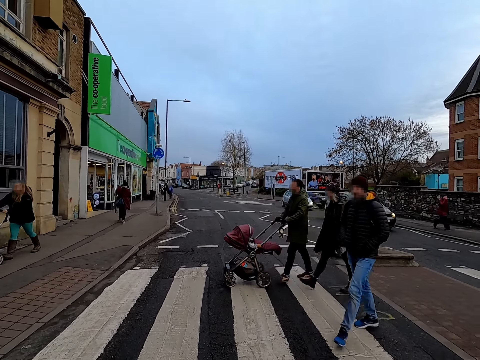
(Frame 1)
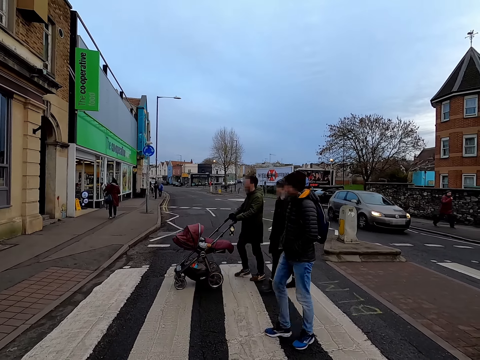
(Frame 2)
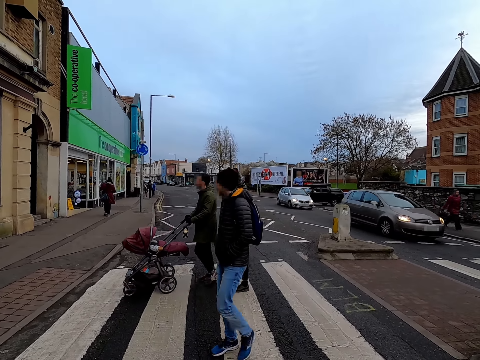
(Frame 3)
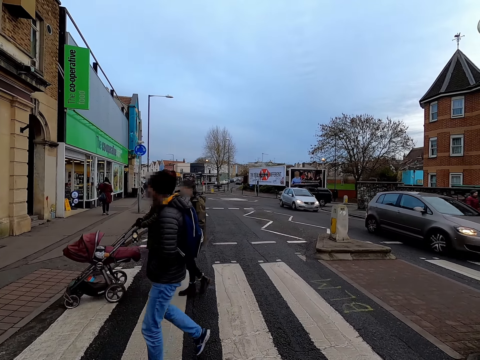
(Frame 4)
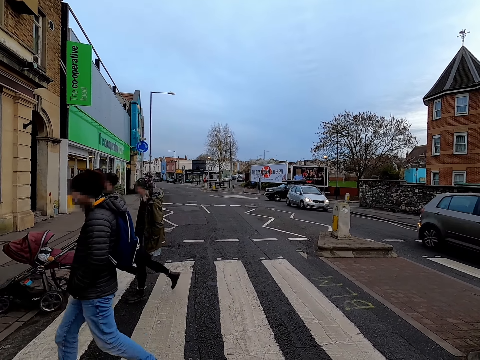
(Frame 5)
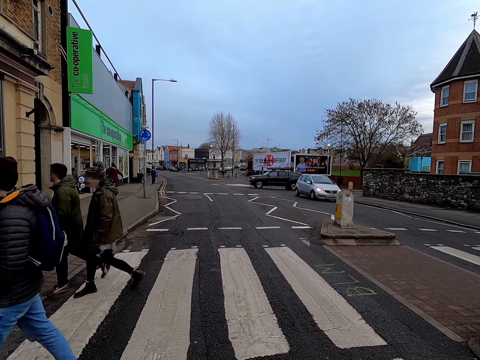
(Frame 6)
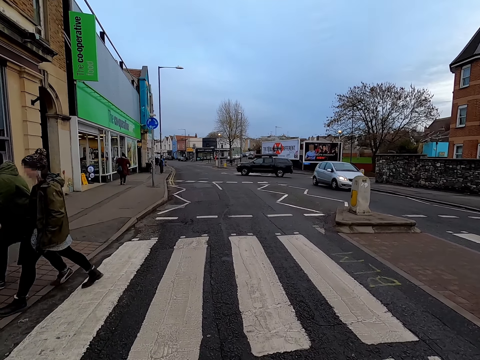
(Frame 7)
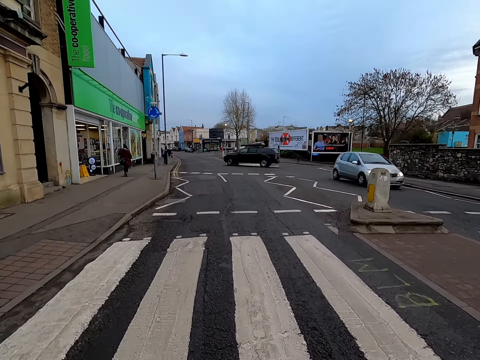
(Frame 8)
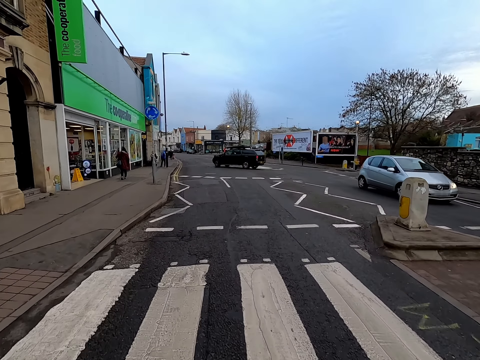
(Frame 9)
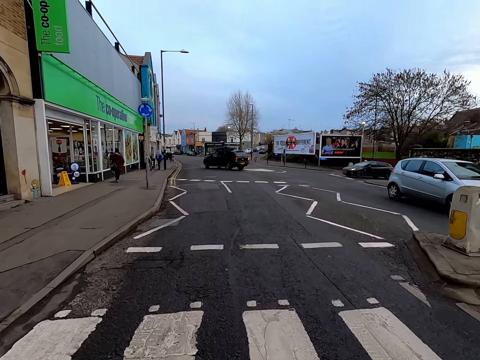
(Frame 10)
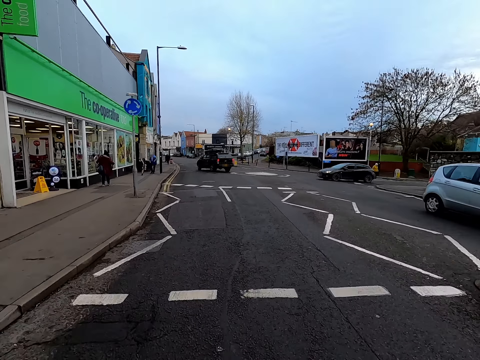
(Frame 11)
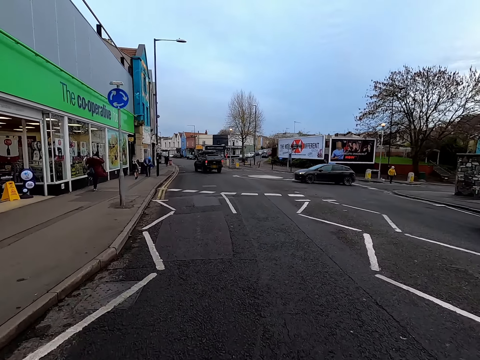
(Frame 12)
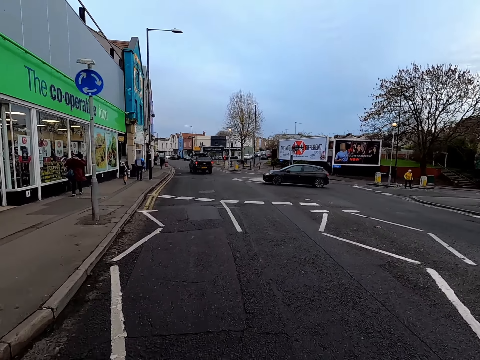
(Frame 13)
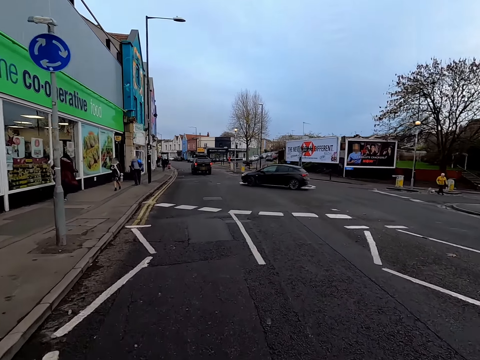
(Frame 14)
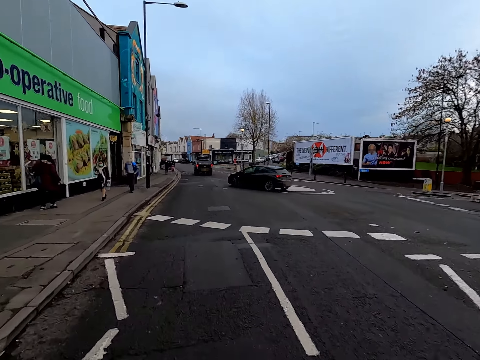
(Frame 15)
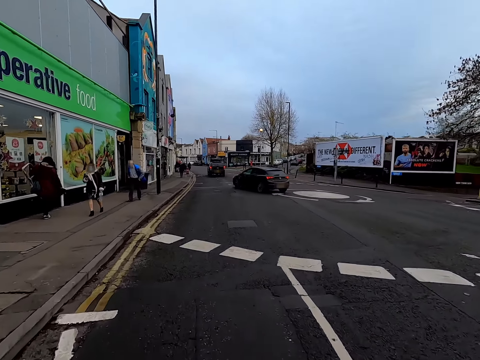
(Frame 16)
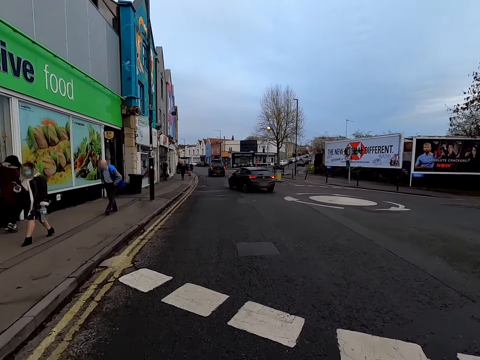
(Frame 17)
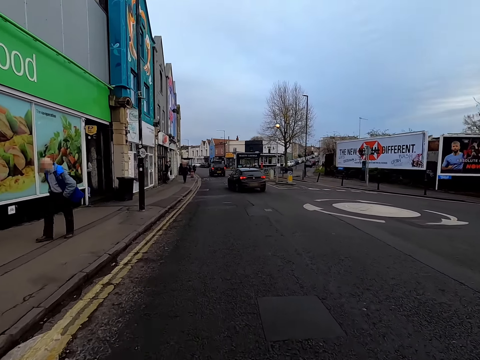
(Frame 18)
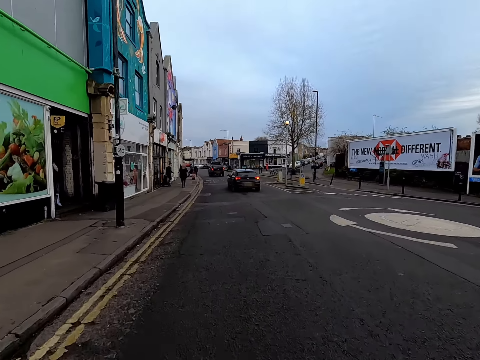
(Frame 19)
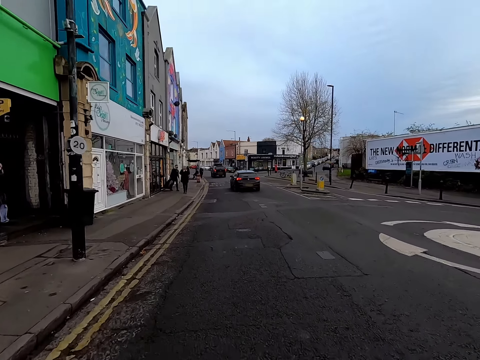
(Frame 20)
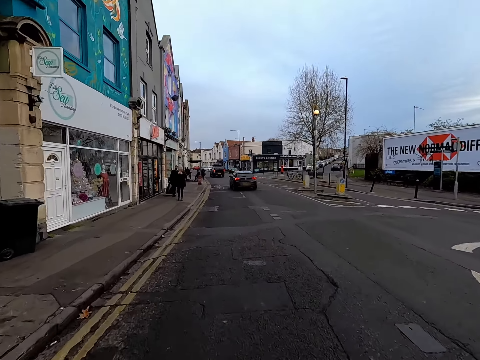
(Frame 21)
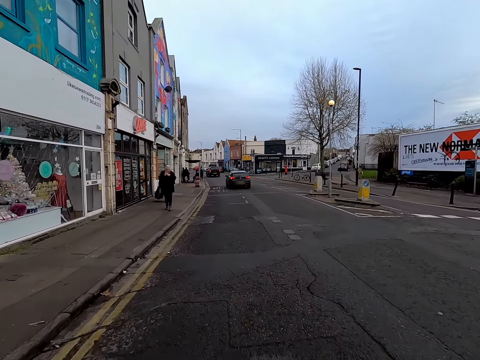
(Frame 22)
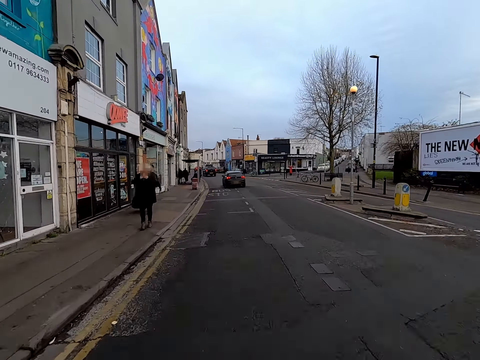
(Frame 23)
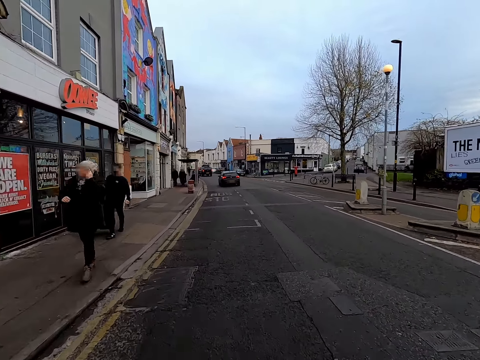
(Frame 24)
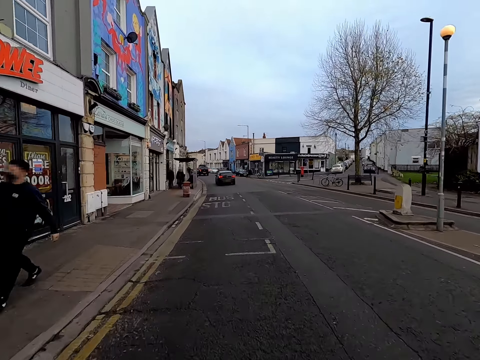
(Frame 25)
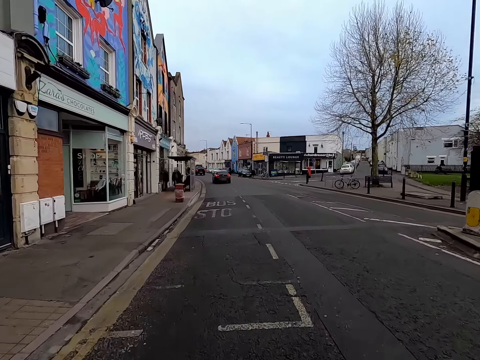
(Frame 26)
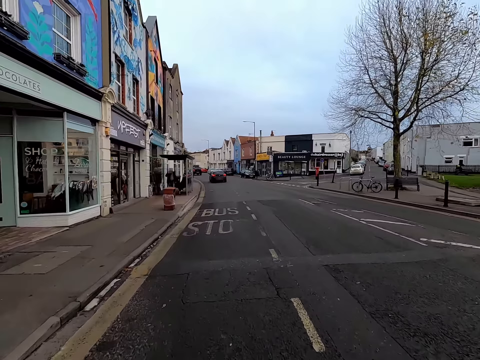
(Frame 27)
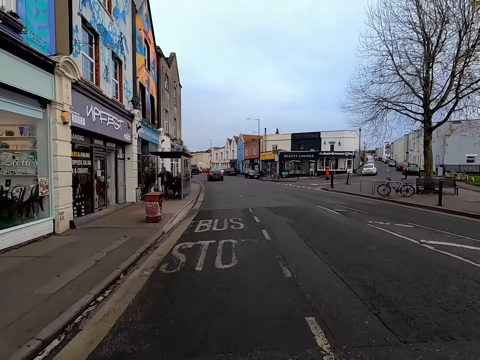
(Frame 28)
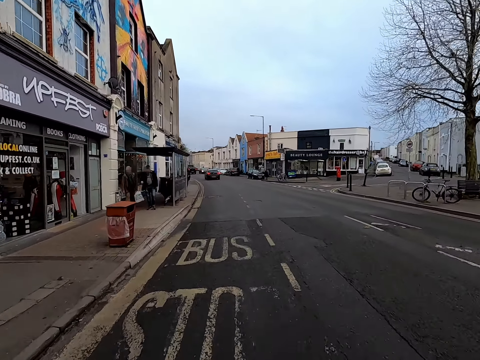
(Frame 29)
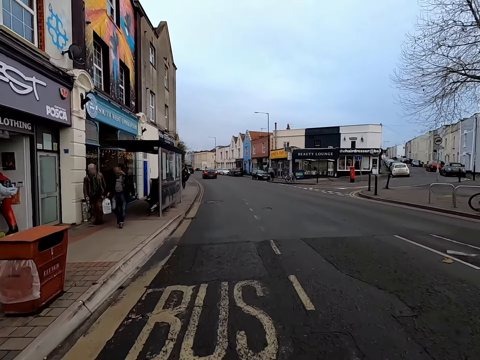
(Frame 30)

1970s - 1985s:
A woman pushes a baby stroller past the camera wearer. The camera wearer rides the bicycle. They cycle past people.

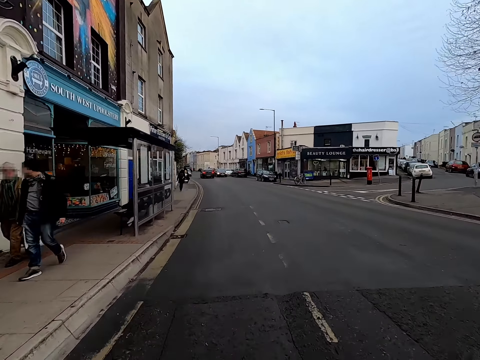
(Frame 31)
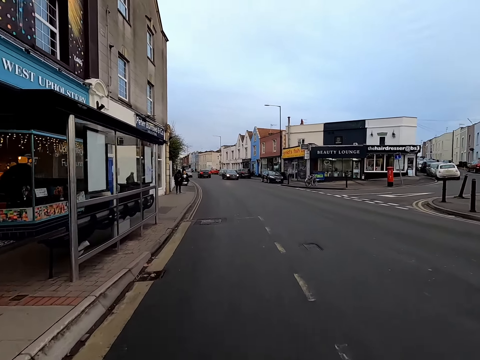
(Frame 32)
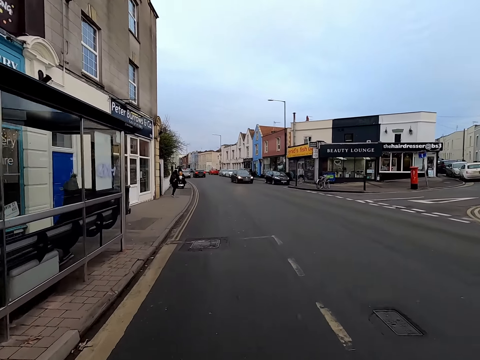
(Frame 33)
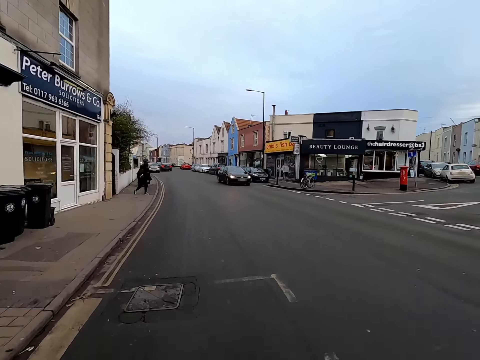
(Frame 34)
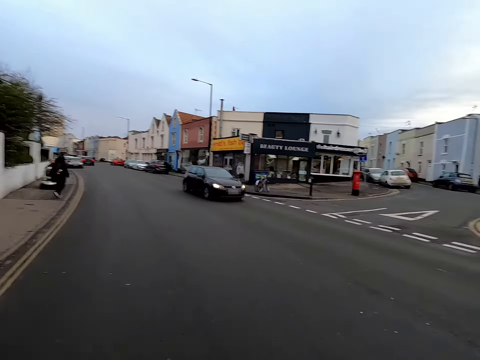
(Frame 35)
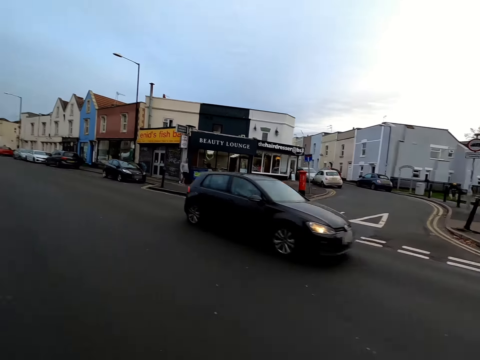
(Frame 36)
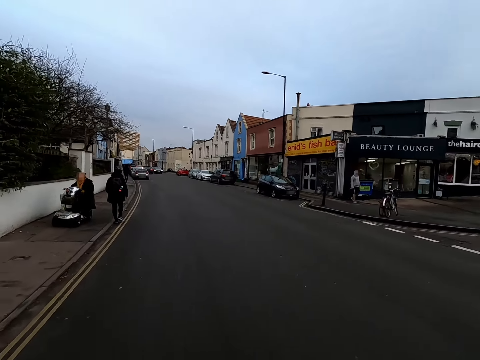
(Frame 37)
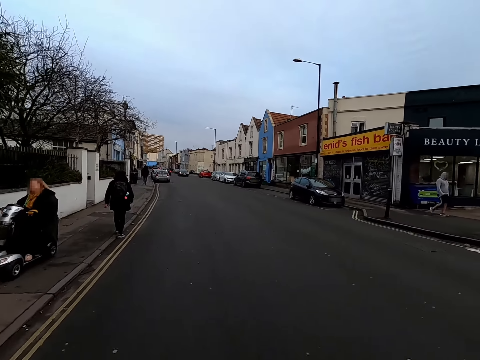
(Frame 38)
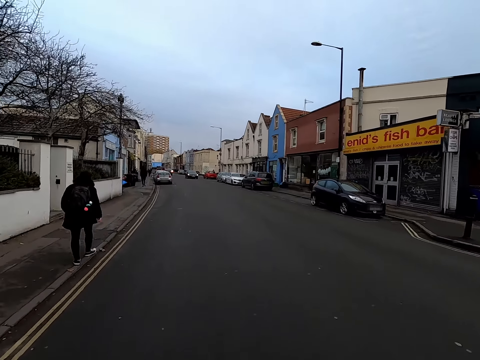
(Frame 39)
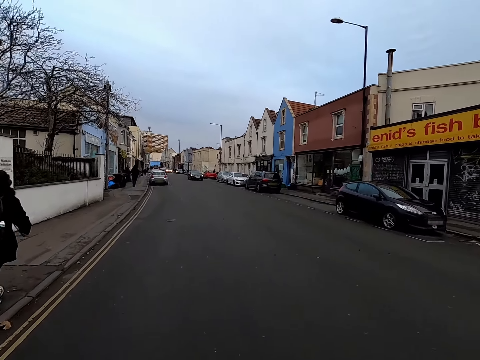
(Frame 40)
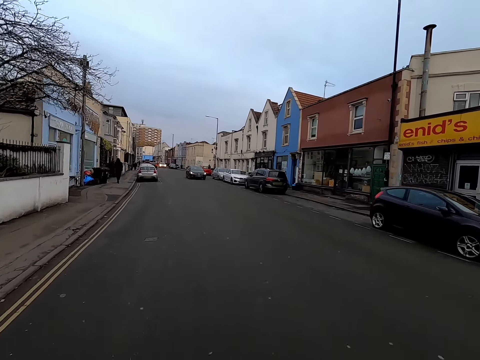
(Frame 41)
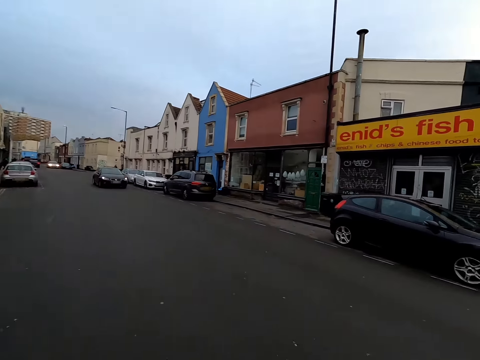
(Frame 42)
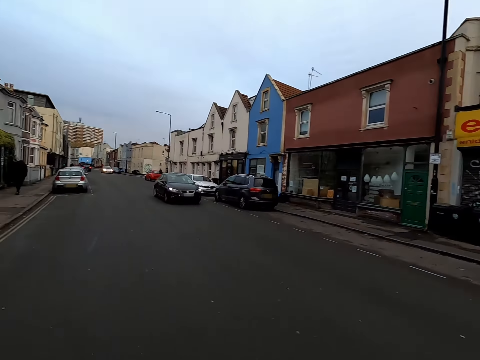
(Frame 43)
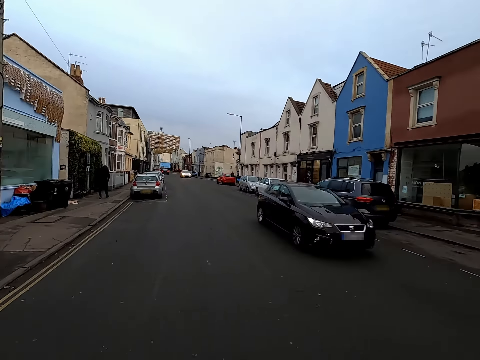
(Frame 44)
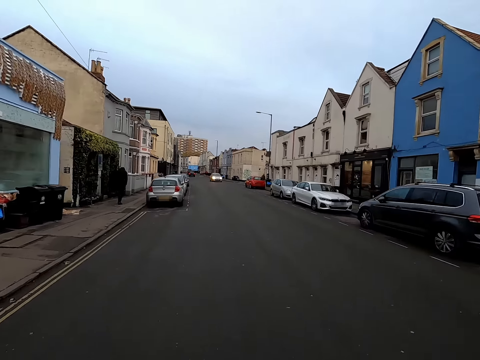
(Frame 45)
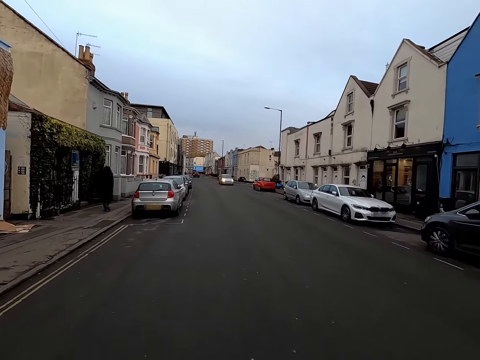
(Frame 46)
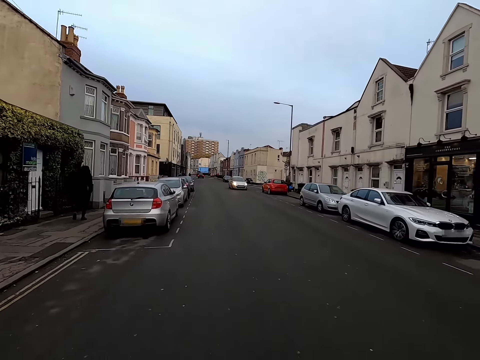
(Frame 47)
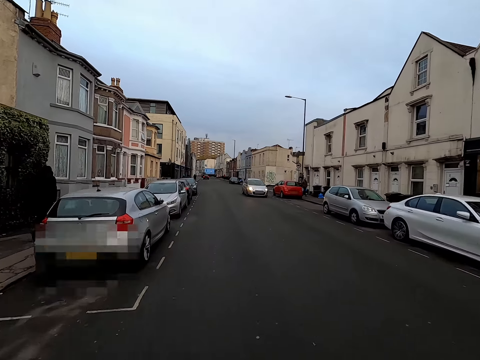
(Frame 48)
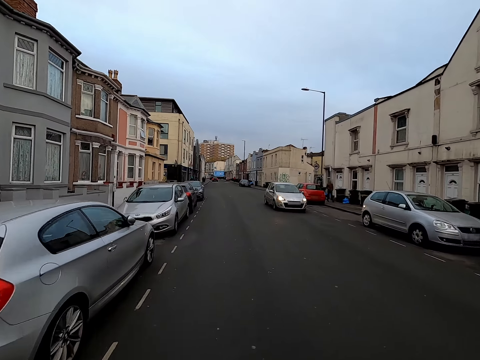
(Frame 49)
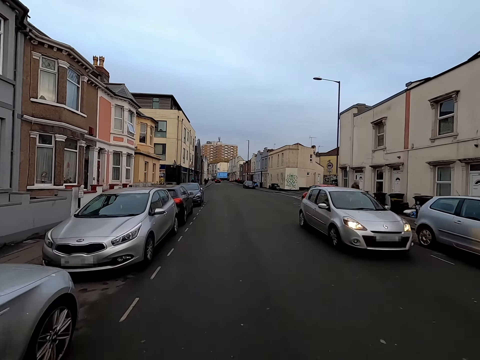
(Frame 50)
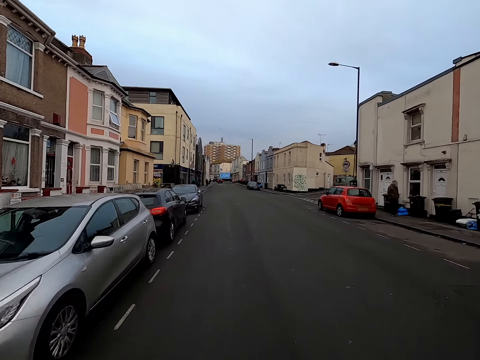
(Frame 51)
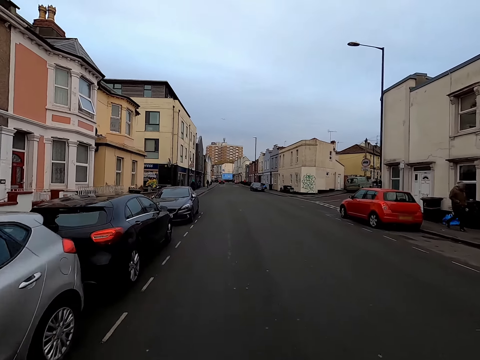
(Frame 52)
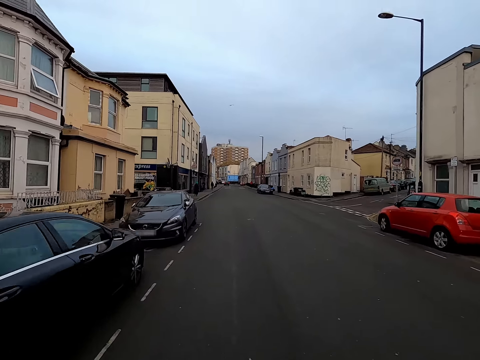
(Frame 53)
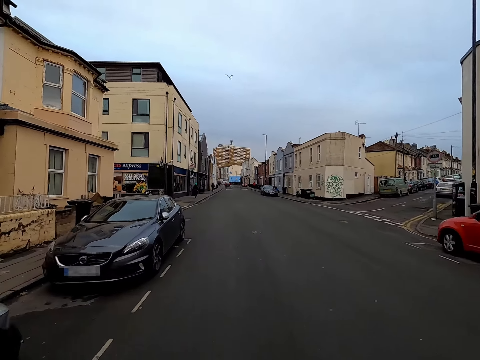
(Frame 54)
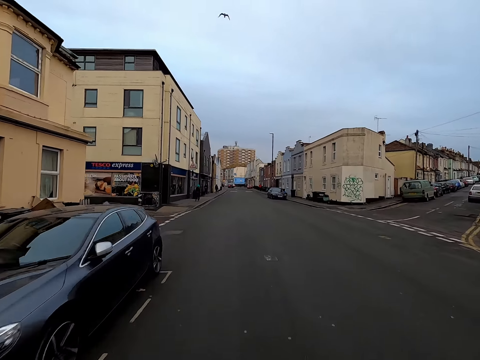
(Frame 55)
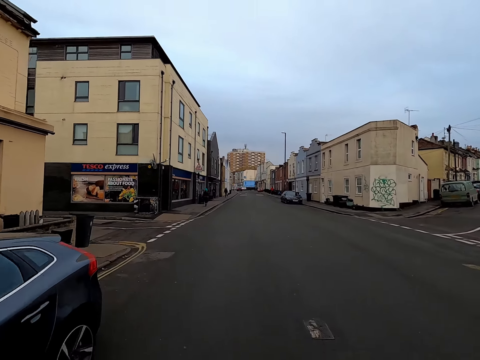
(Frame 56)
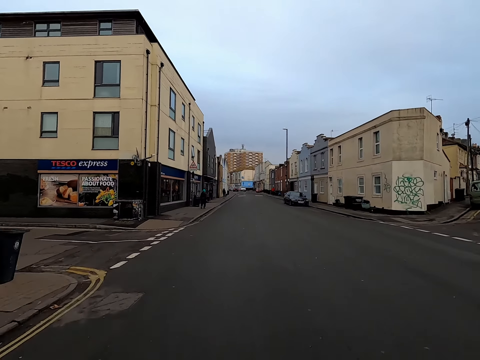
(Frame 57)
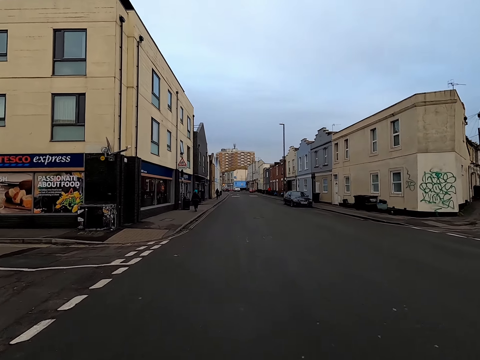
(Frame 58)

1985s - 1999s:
A black car drives past the camera wearer. A black car drives past the camera wearer again. A silver car drives past the camera wearer.
